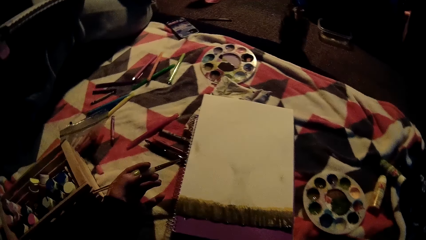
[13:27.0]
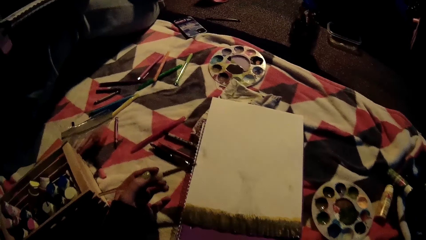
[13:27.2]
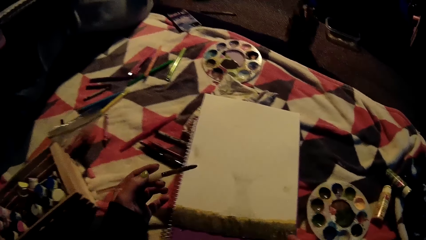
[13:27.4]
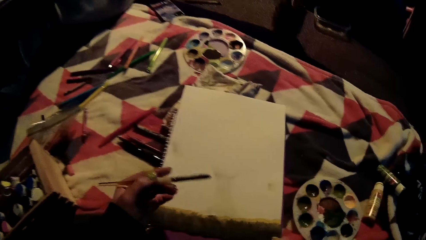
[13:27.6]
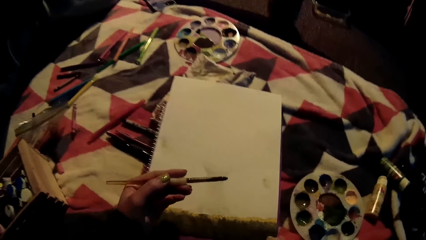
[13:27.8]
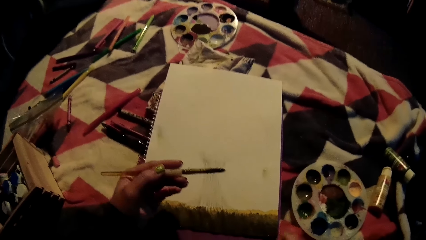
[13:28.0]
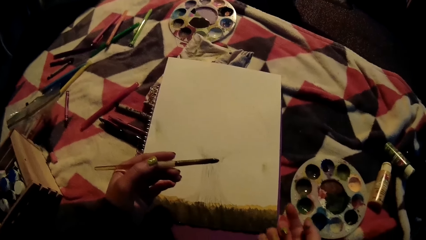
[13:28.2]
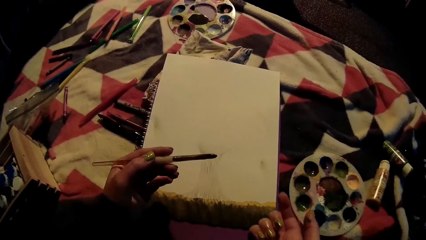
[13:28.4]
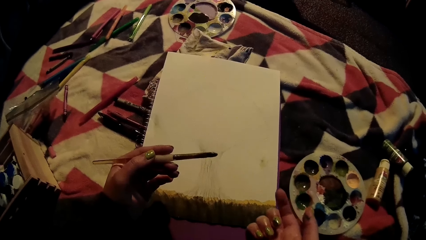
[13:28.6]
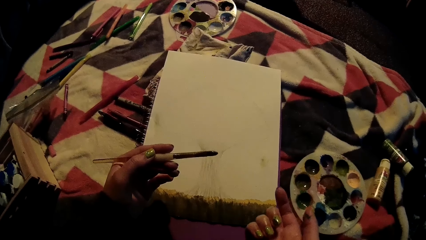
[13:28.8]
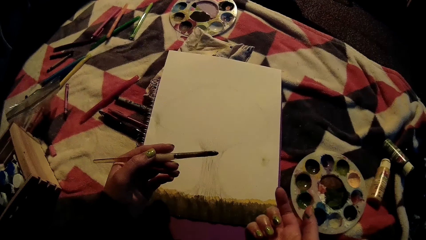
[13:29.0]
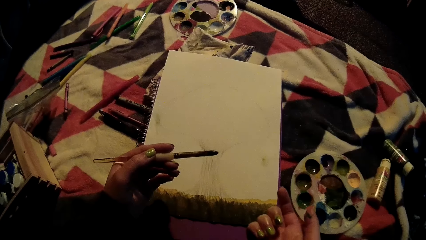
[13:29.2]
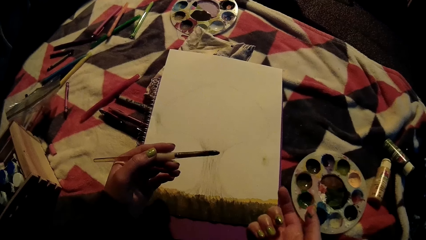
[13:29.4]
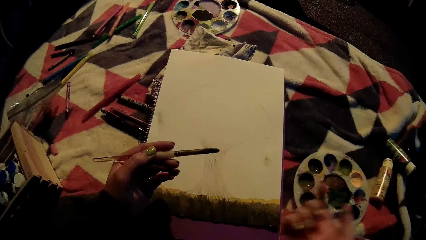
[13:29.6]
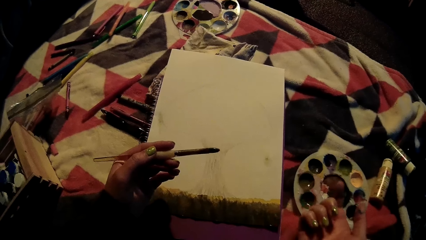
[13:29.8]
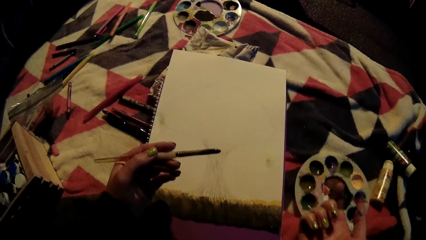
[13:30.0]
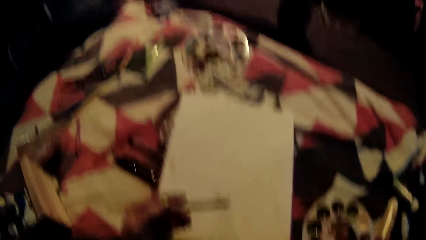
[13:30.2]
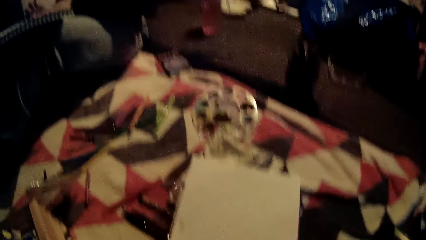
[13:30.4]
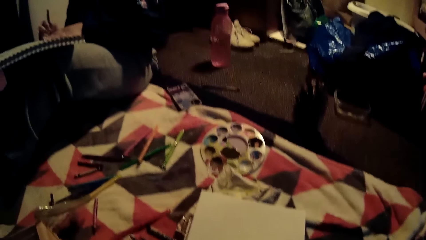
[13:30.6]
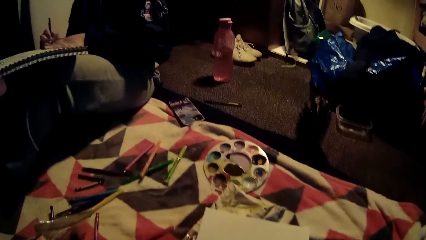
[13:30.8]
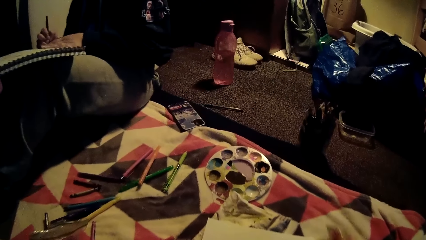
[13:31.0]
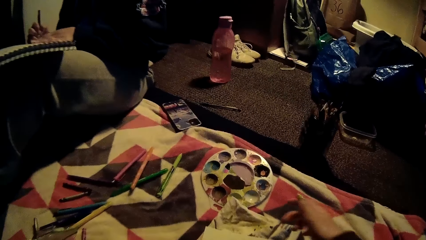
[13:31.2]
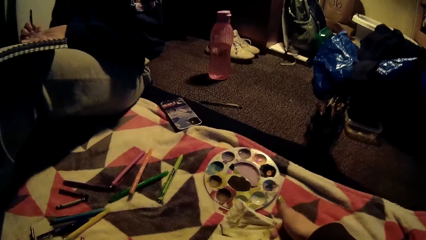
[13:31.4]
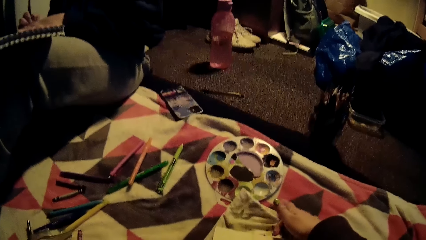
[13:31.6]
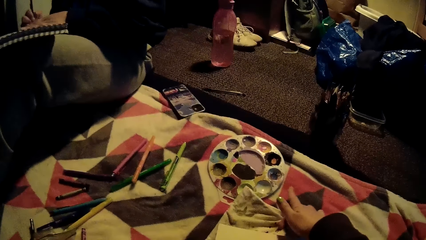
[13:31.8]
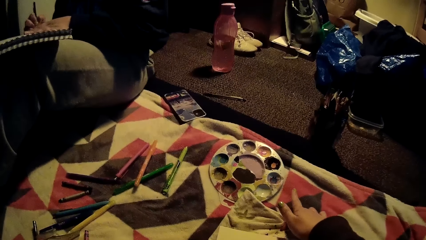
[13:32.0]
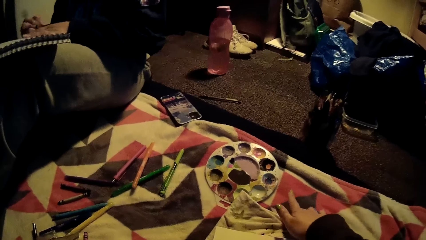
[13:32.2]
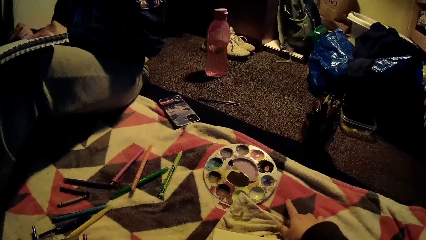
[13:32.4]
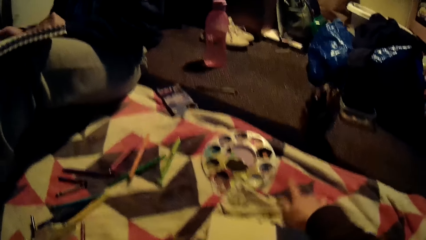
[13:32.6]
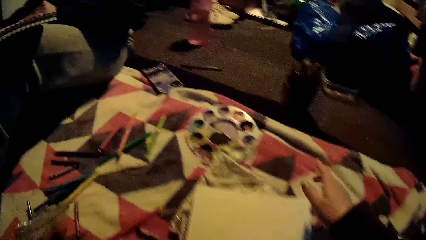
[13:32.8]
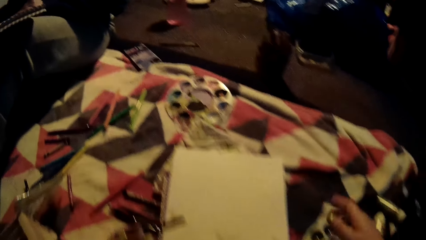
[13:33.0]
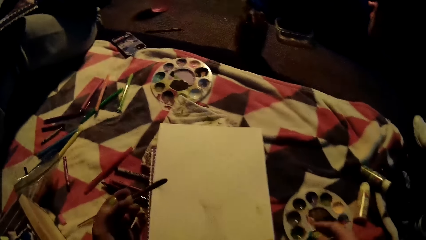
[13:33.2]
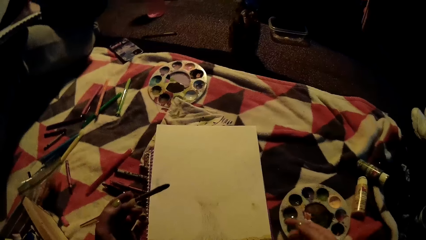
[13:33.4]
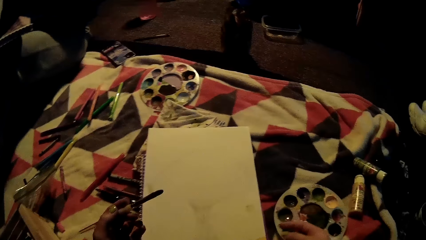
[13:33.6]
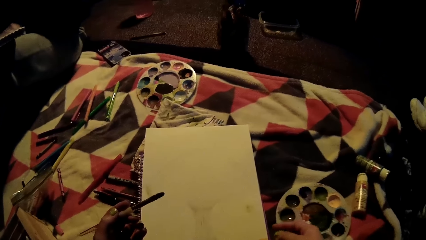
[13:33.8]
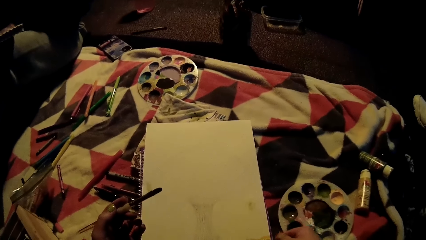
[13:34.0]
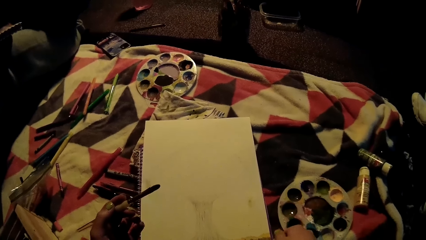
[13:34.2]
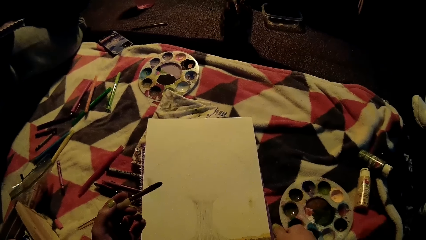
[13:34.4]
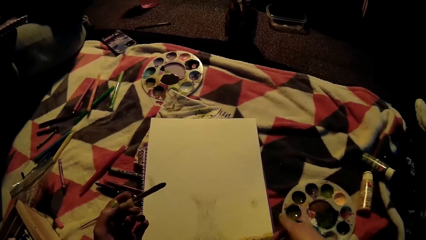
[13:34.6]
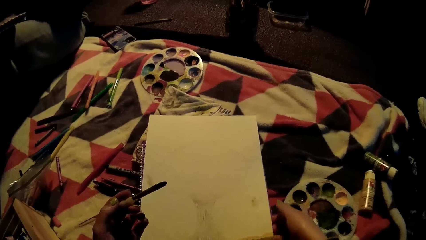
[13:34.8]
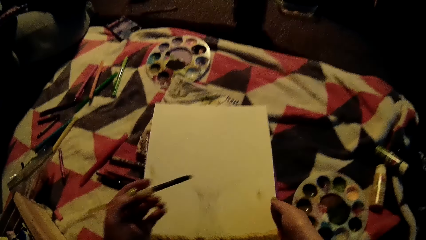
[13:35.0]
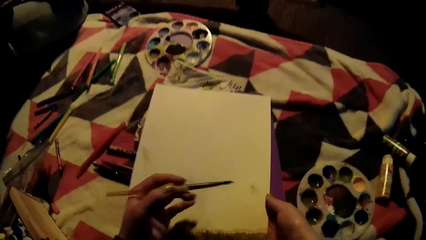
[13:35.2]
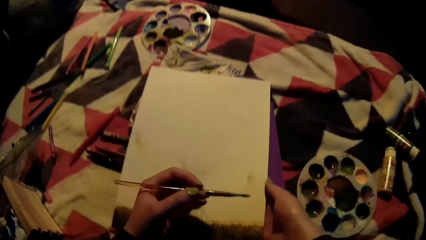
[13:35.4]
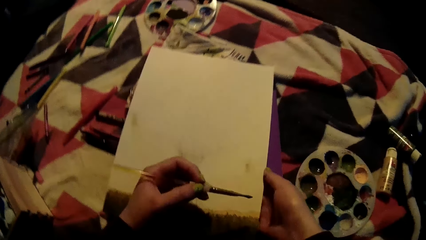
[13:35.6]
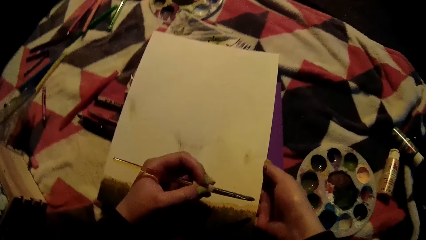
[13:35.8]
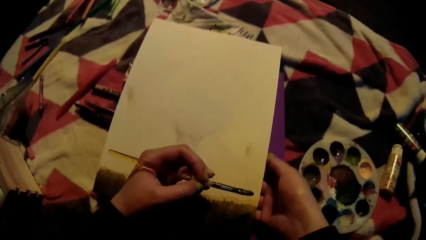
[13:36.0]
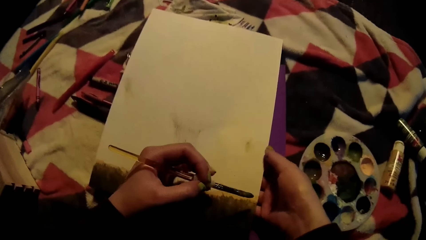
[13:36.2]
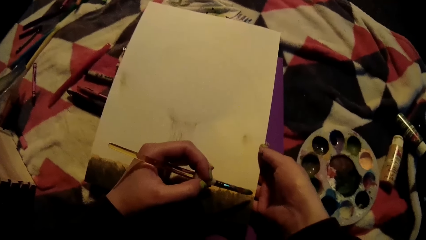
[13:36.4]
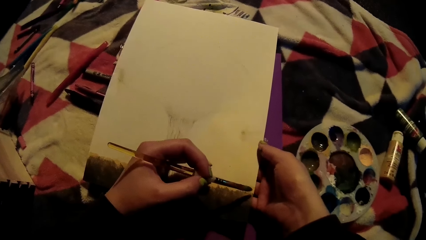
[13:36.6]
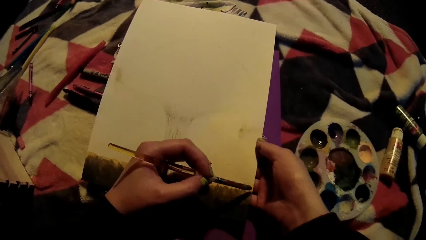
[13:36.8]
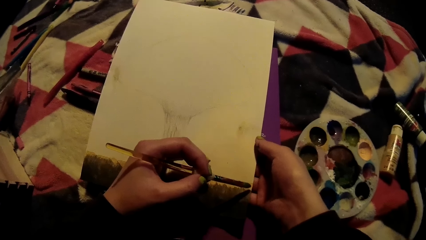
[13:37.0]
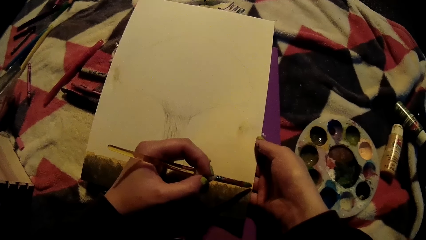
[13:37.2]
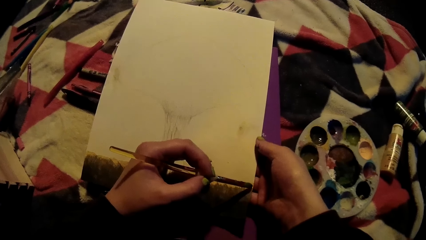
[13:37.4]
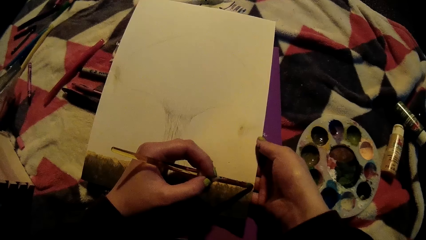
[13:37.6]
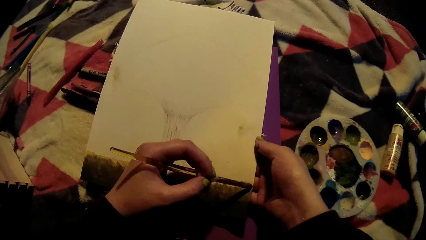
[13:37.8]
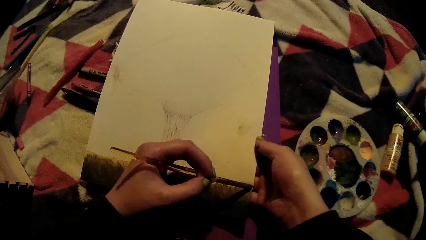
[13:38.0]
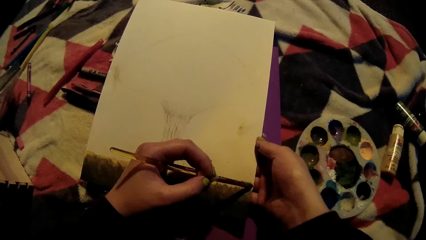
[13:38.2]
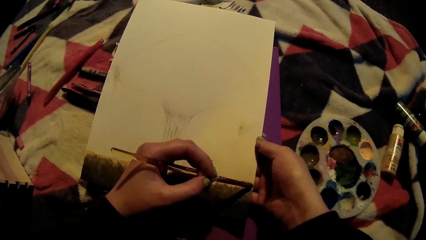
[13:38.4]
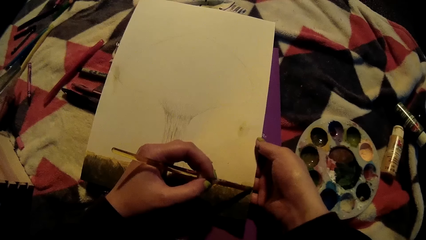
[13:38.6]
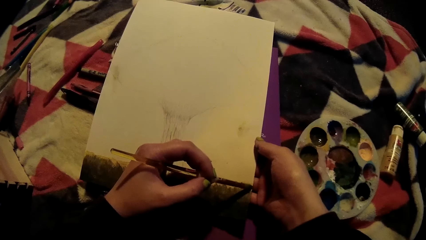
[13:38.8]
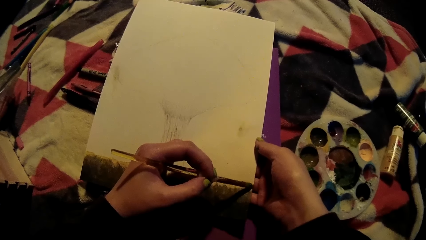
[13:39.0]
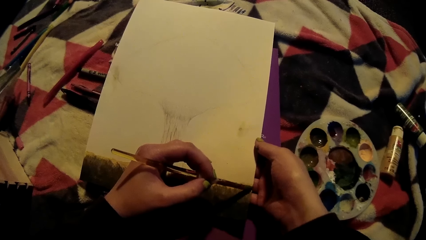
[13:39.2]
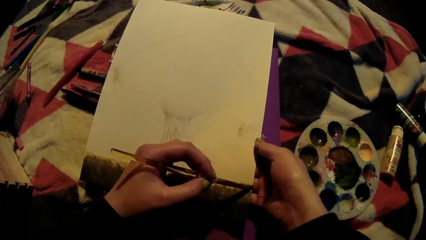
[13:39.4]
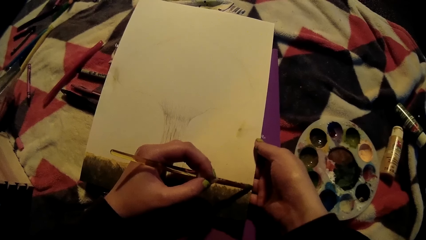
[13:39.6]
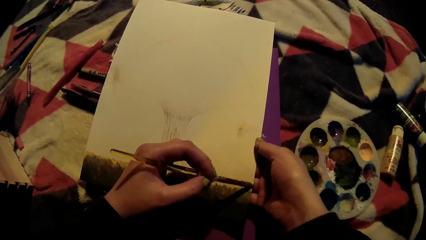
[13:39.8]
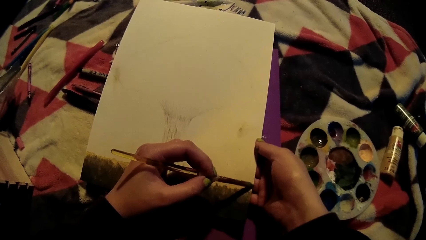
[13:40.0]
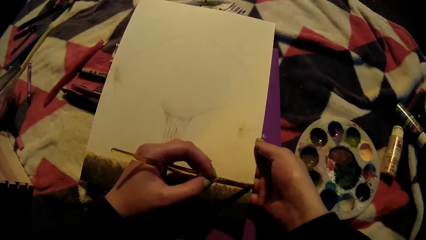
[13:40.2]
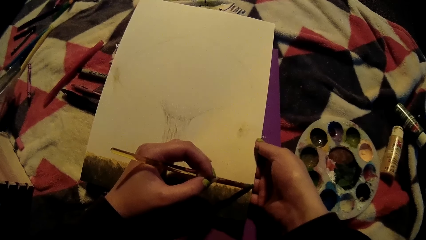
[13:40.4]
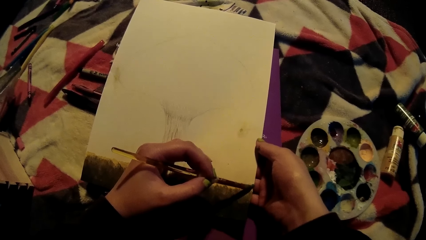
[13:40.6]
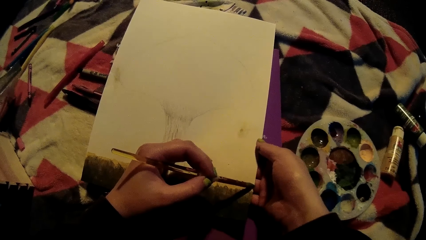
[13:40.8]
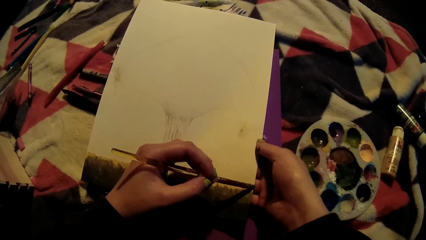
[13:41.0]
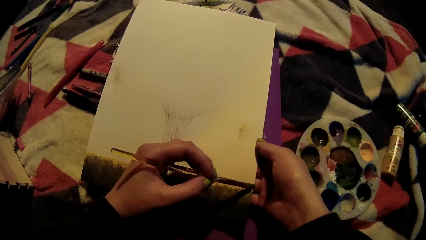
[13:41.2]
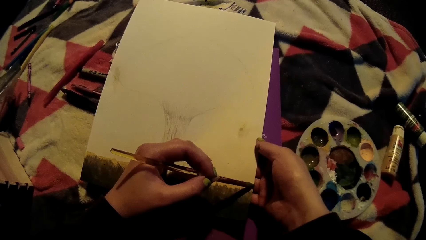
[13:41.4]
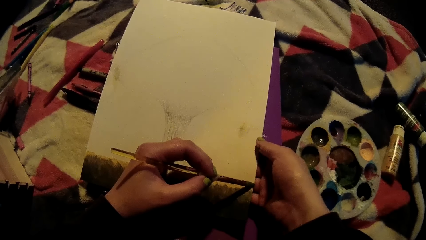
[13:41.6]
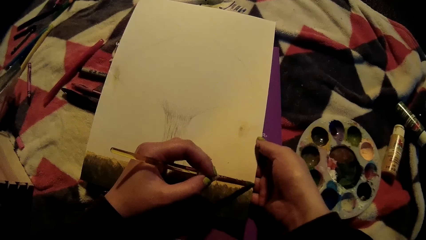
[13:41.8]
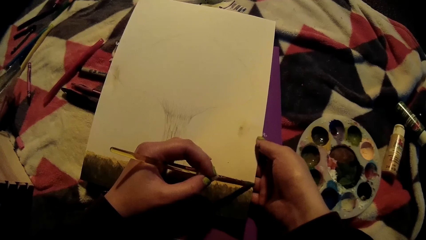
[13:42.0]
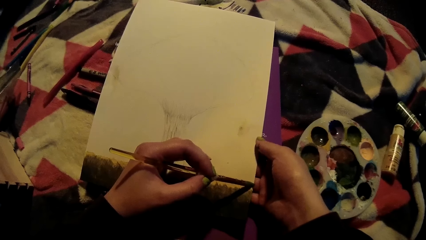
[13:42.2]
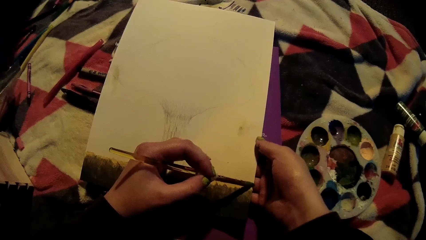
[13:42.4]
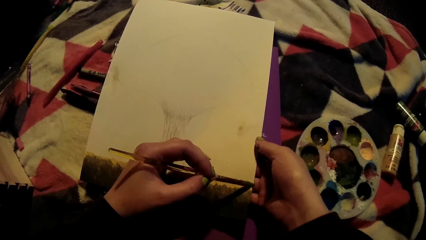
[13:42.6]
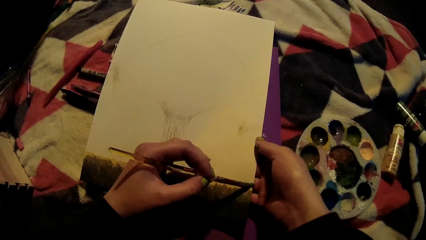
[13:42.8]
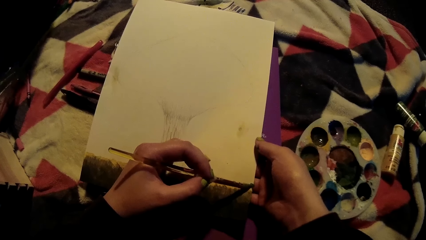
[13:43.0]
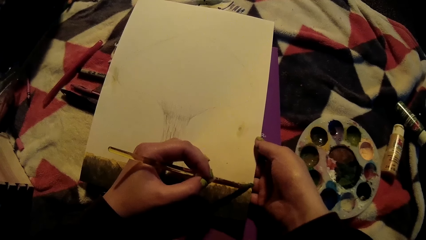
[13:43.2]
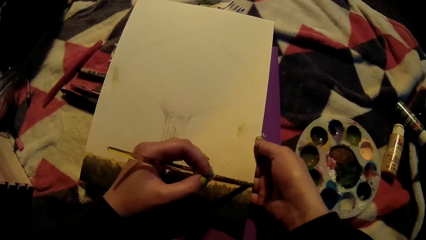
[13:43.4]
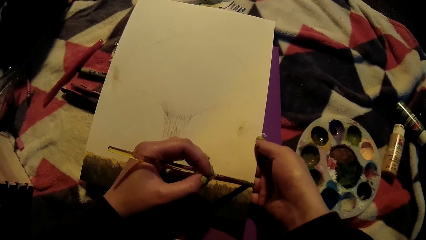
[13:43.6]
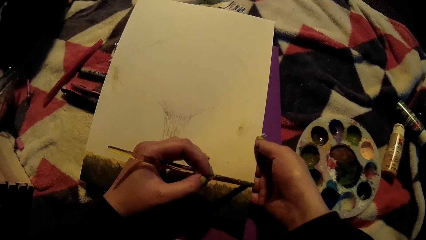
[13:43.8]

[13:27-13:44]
The camera wearer stares at the drawing book. They look at their hand. They look around the room. They clean their left hand with the napkin on the bed. They adjust the drawing book. They stare at the drawing book. They hold the drawing book with the left hand. They paint on the drawing sheet with the brush in their left hand.
